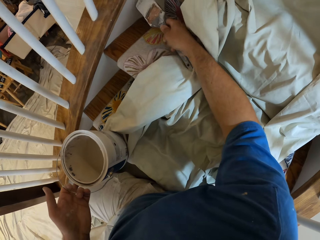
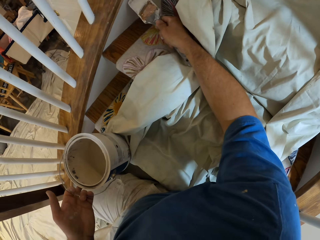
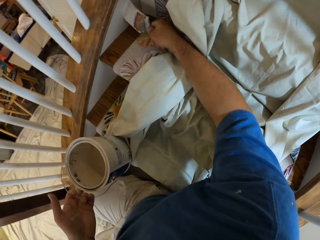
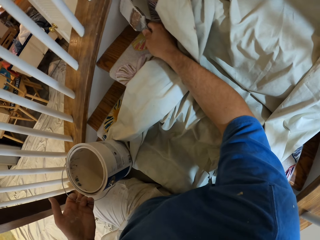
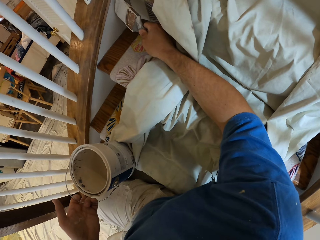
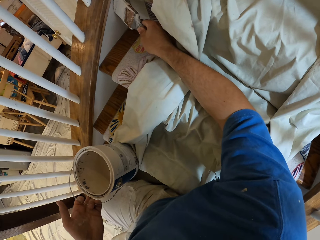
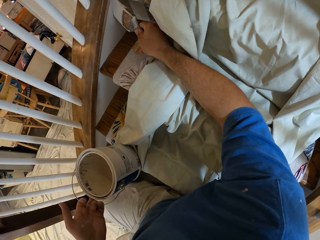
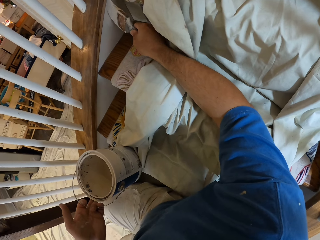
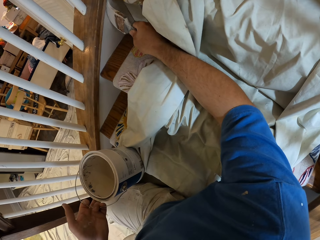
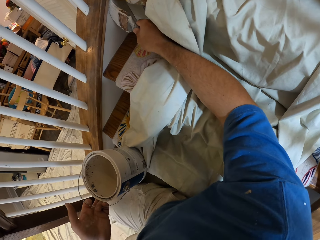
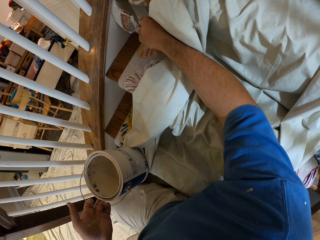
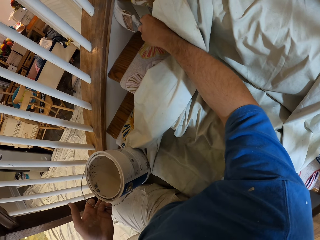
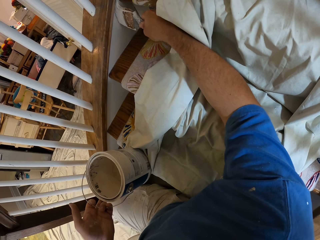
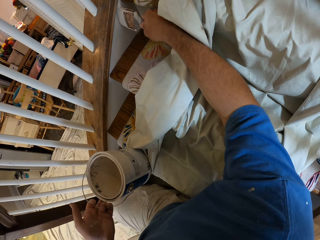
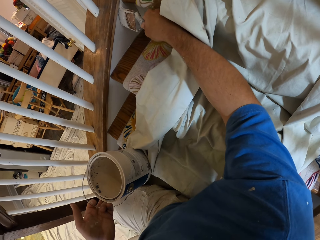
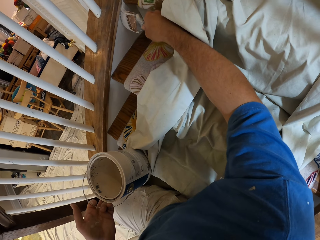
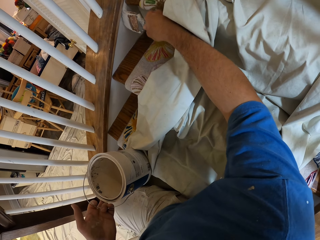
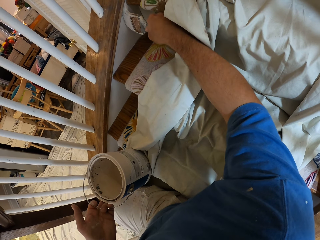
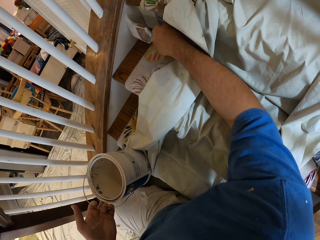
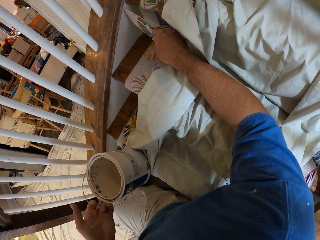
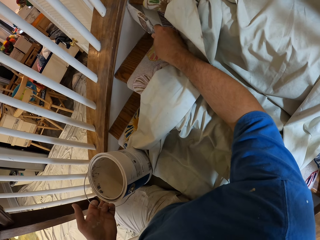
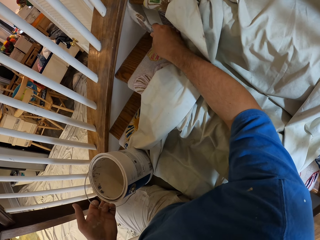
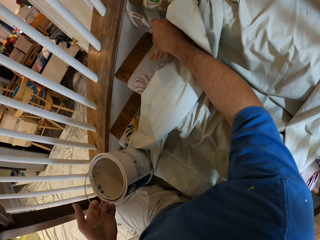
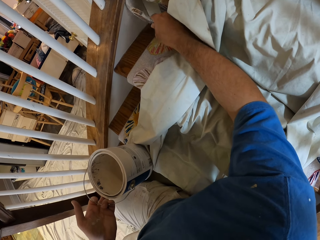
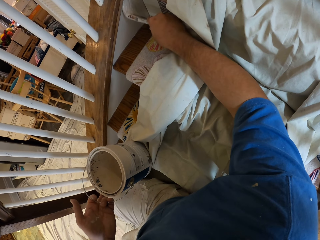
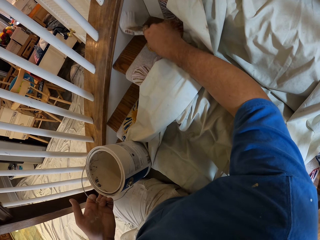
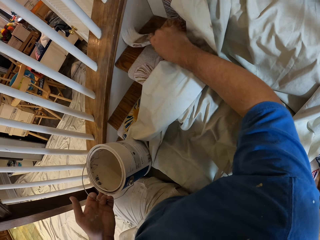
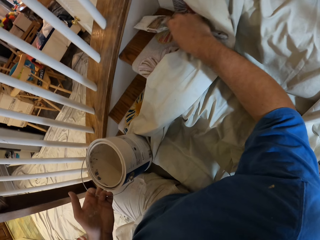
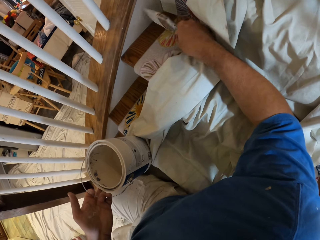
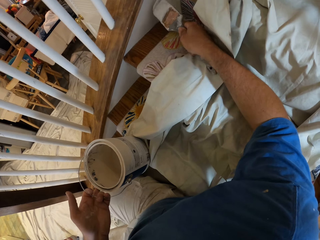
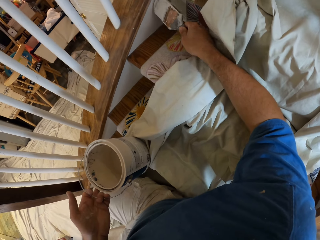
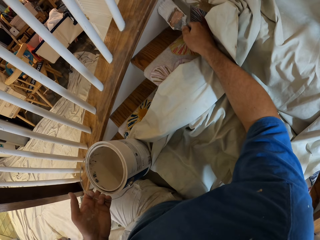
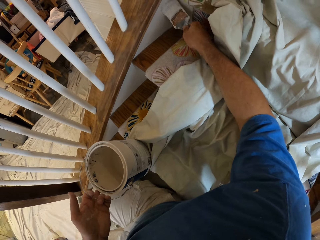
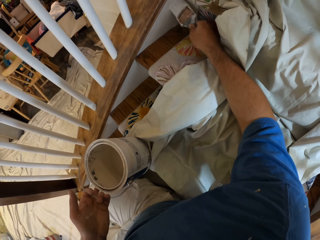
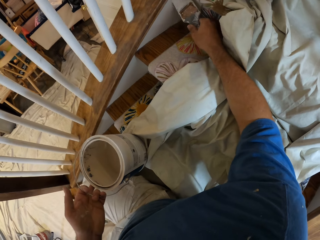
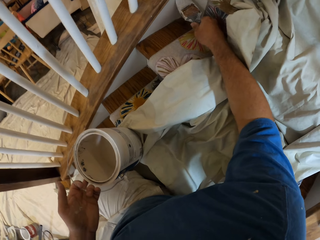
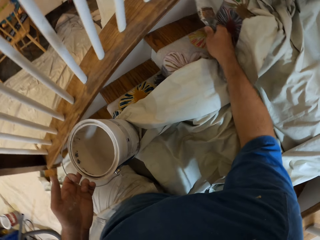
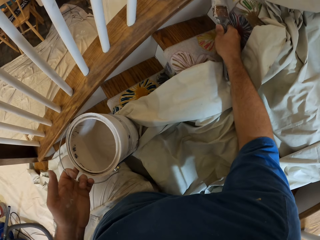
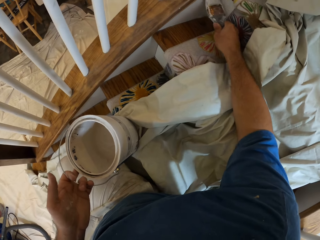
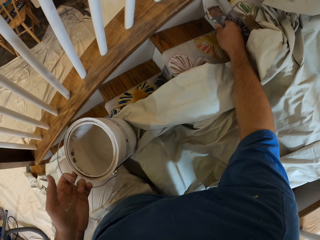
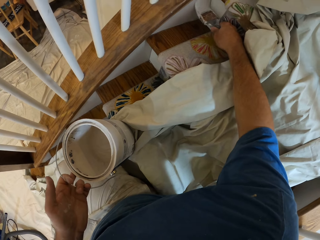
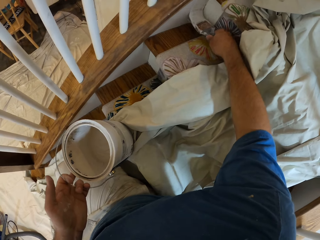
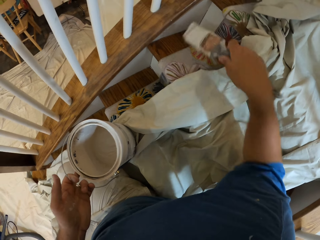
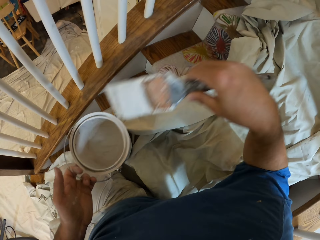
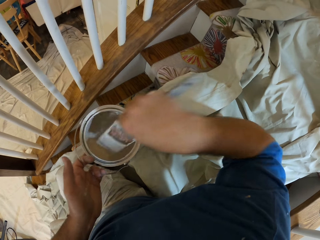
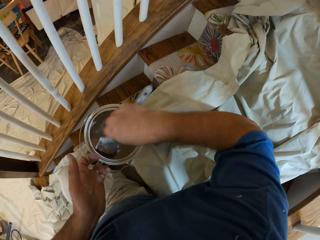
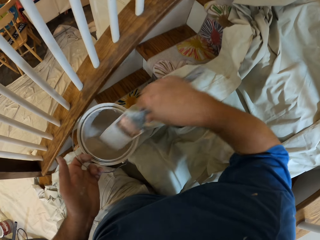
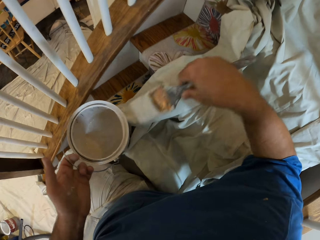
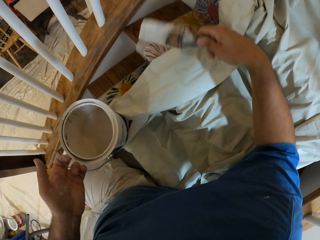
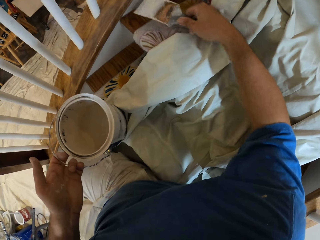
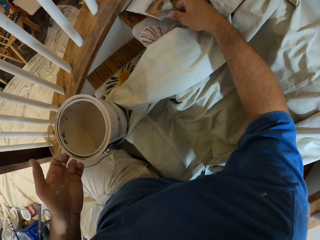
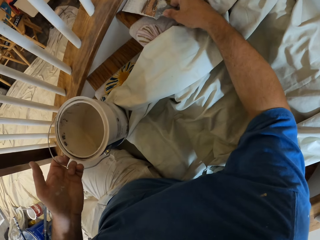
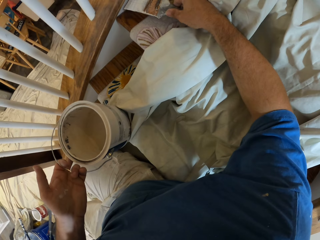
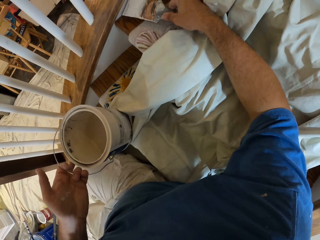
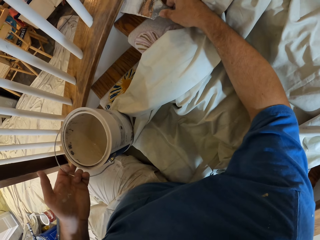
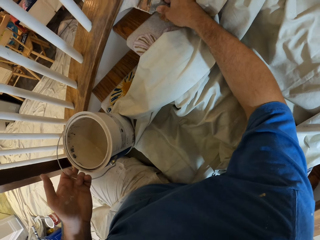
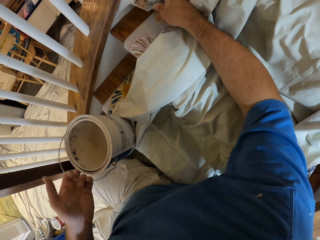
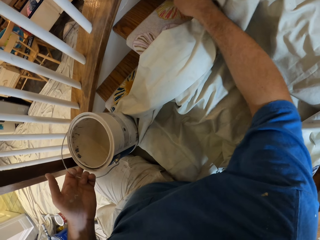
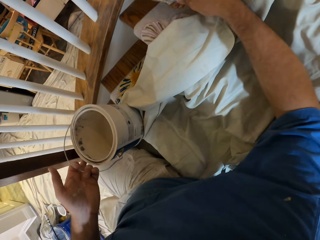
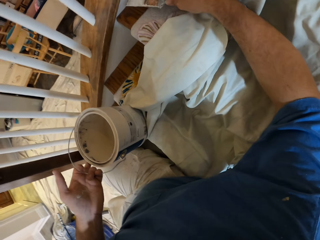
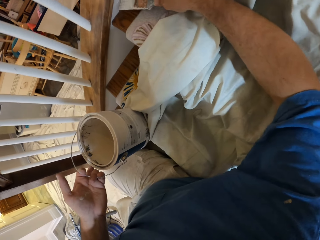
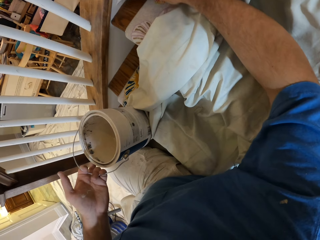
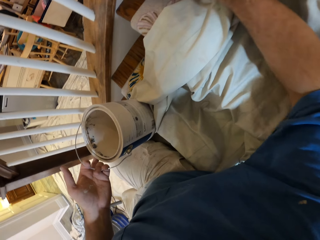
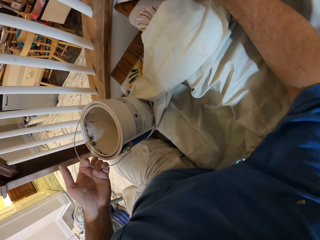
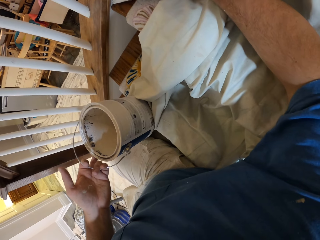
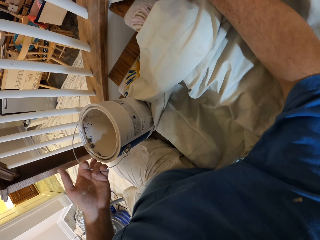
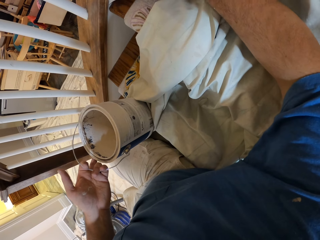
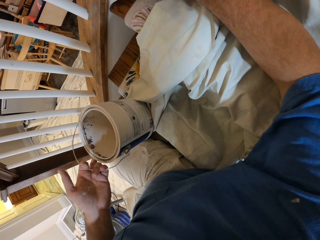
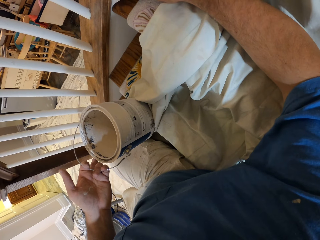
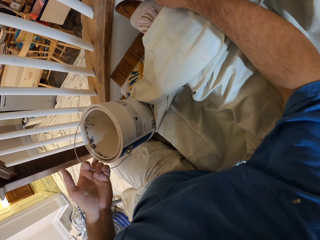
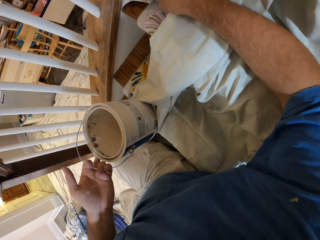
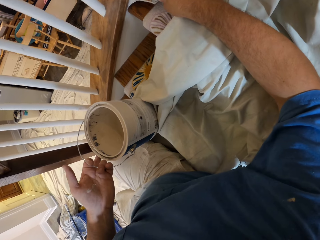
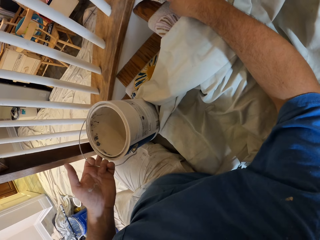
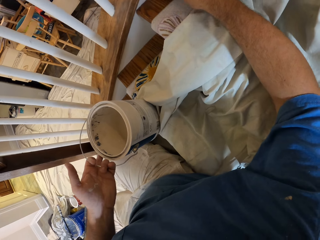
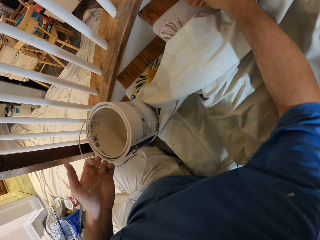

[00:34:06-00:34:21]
The camera wearer paints the stairs with the brush. They dip the paint brush into the paint. They paint the stairs with the brush again.

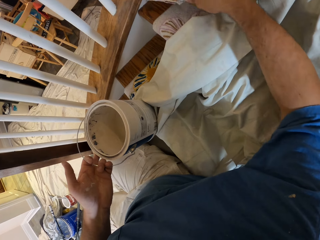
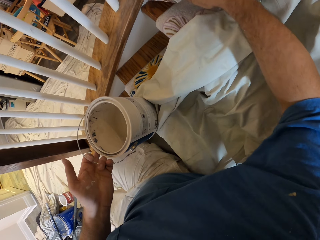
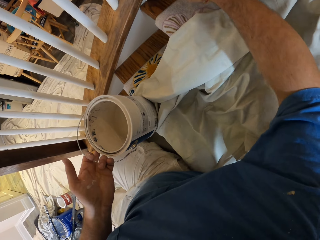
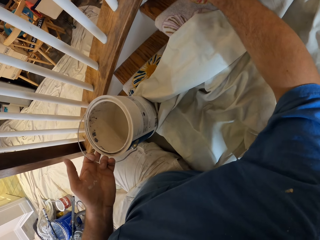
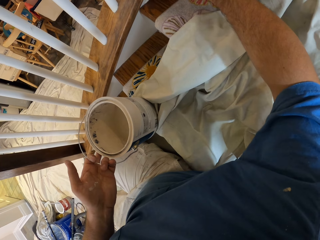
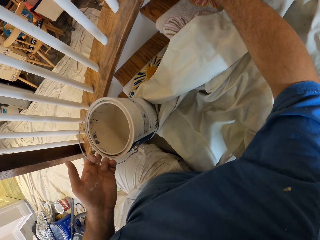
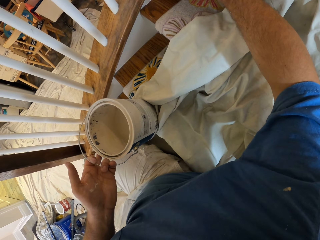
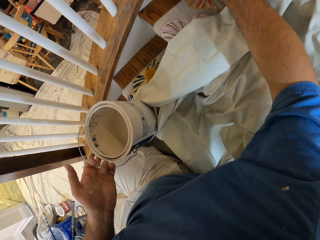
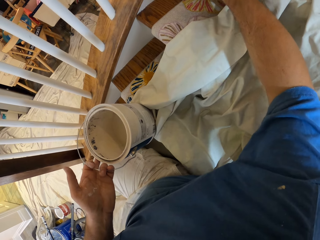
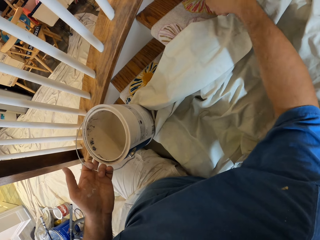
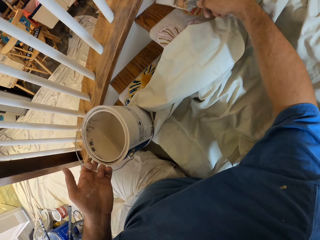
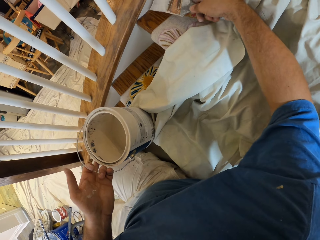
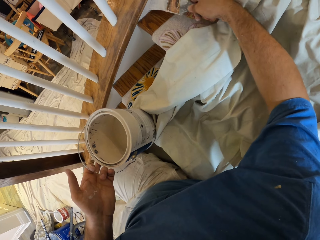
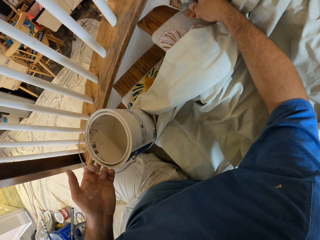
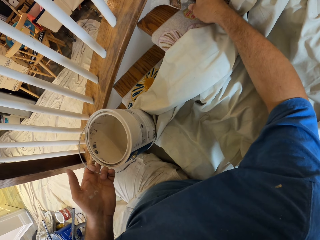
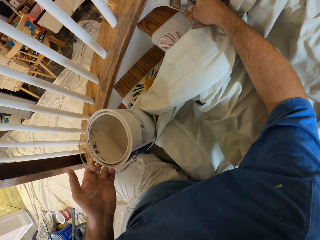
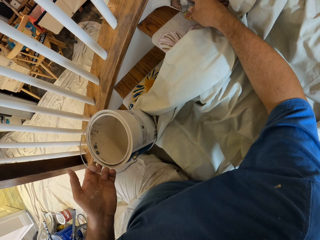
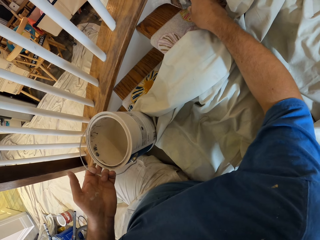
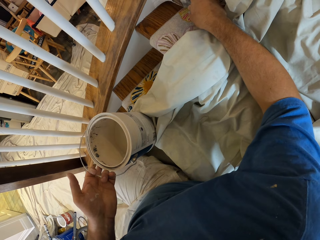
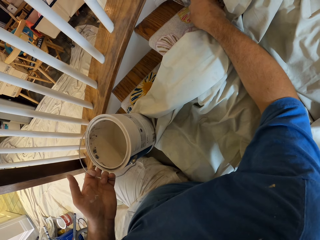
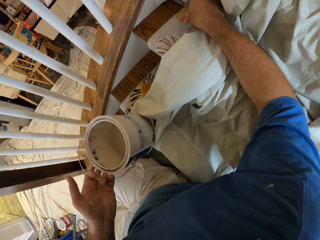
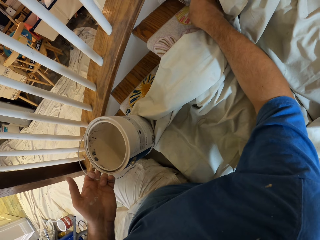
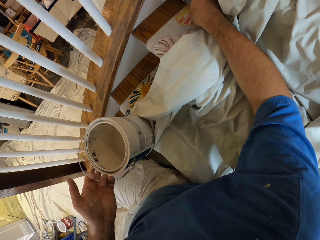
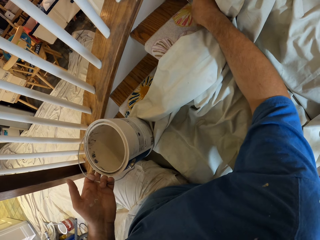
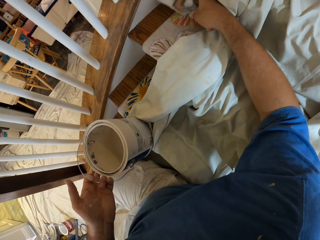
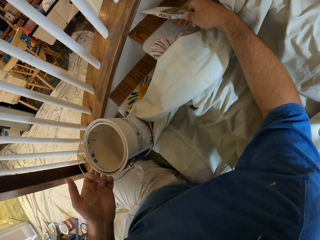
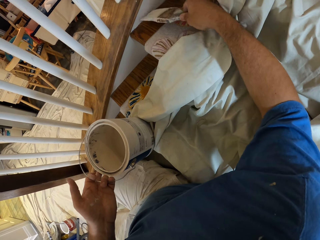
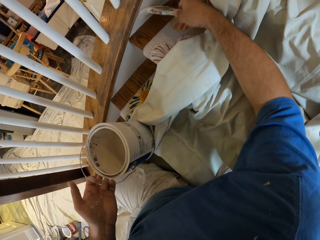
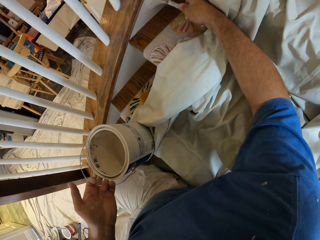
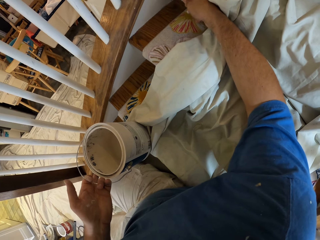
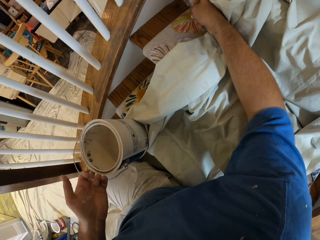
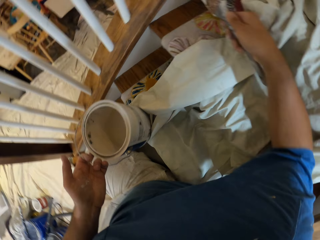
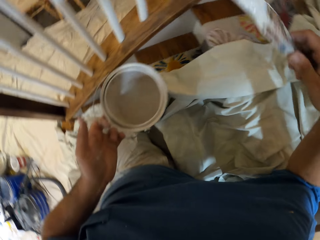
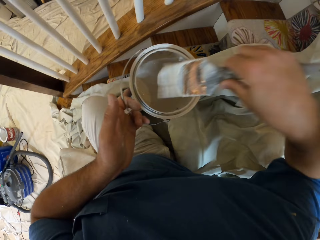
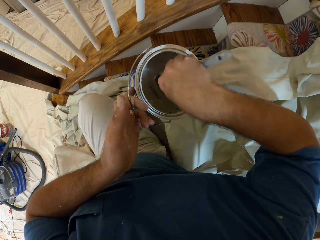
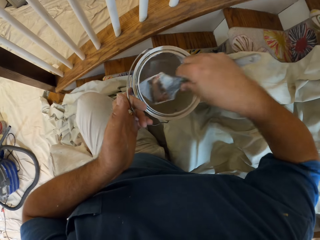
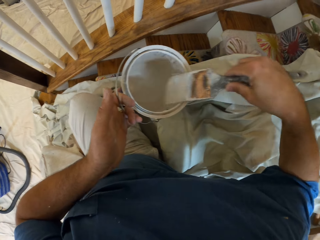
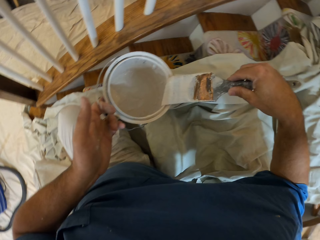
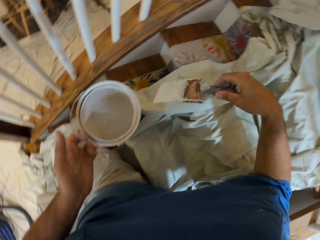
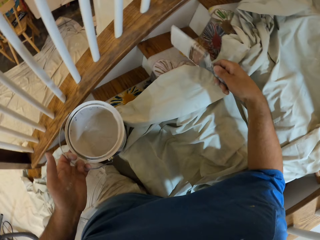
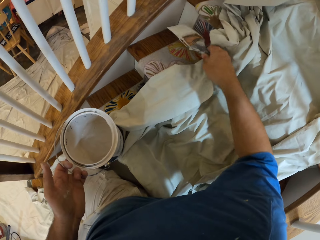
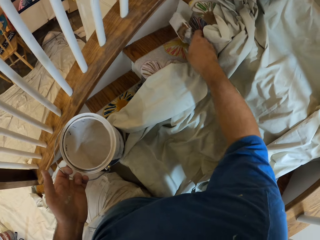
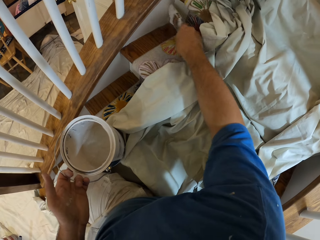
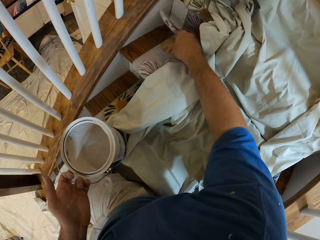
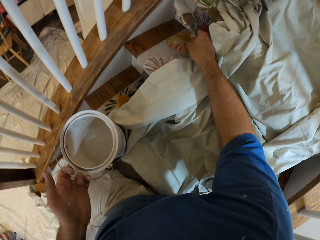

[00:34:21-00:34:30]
The camera wearer dips the paint brush into the paint. They paint the stairs with the brush.
